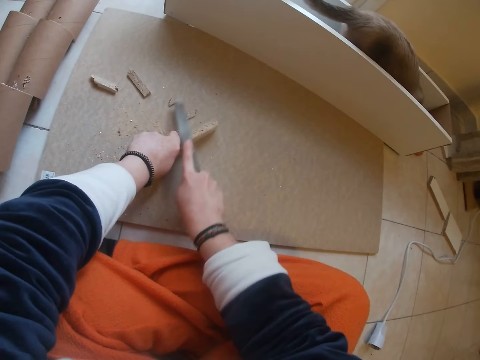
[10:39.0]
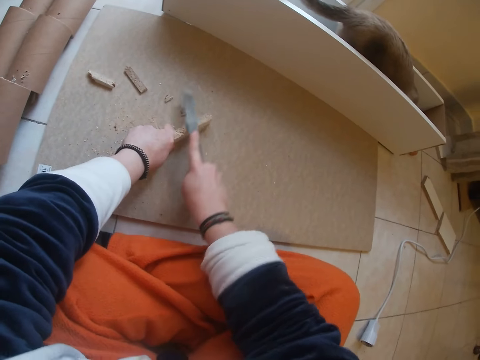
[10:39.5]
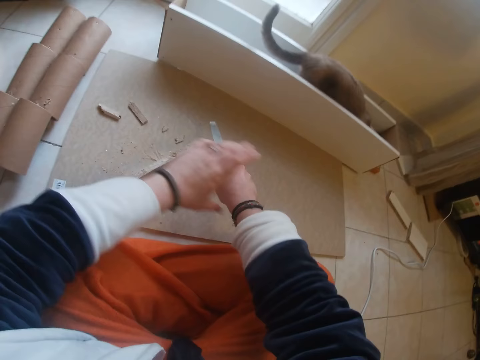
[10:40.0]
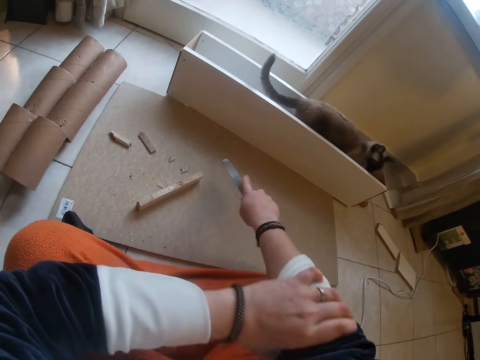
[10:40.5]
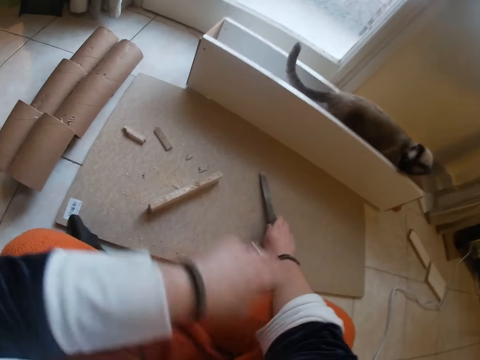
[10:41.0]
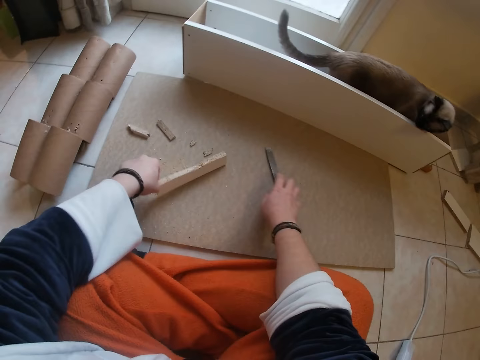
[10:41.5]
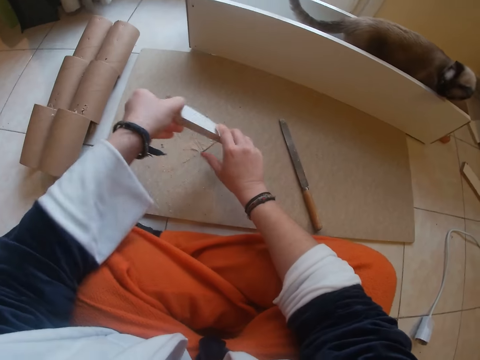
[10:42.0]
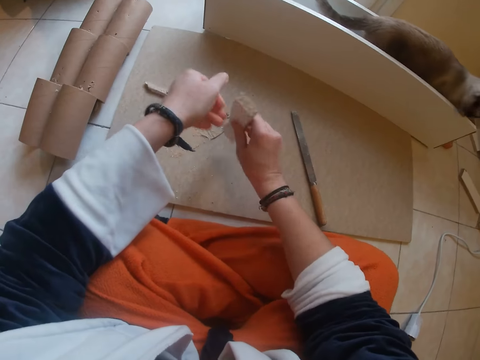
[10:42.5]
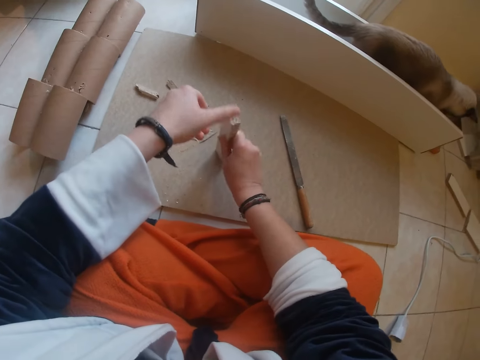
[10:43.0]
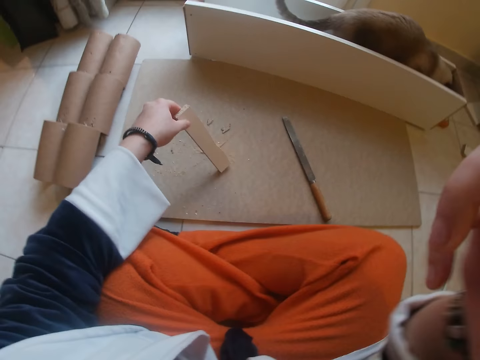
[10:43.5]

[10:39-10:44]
The camera wearer puts the wood on the floor. He pulls up his shirt sleeve with his left hand. He folds his sweater. He places the chisel on the brown board with his right hand. He puts the filler on the floor. He picks up the straight piece of wood from the brown board with his left hand. He picks up the wood with both hands. He hits the straight piece of wood on the brown board with his right hand. He touches his face with his right hand.
